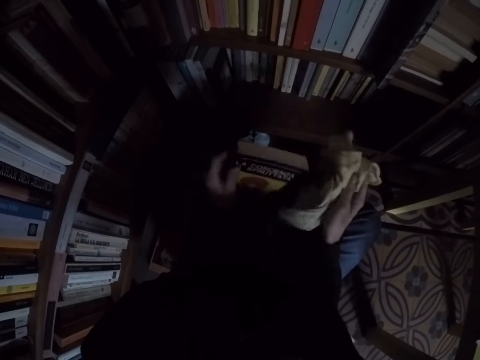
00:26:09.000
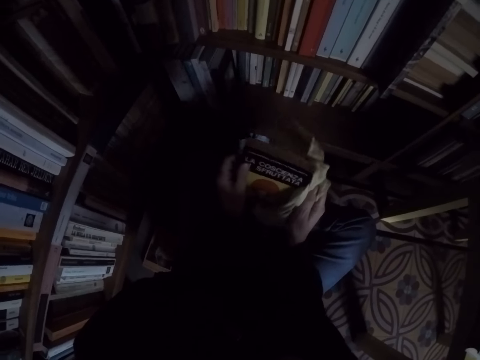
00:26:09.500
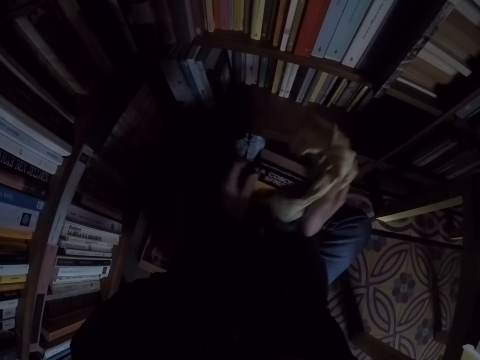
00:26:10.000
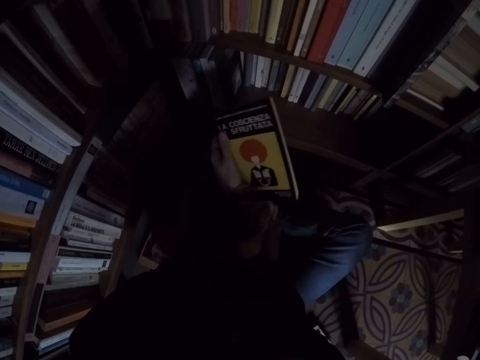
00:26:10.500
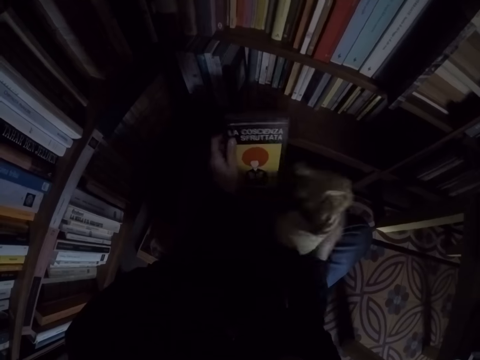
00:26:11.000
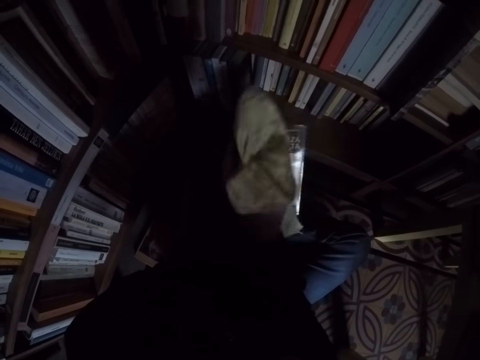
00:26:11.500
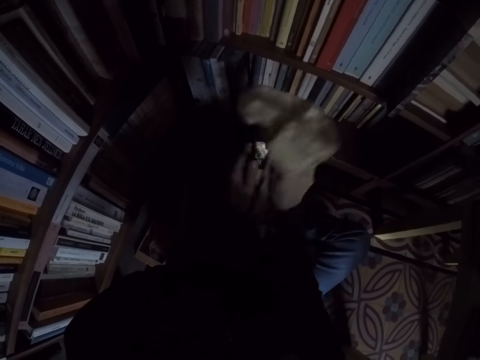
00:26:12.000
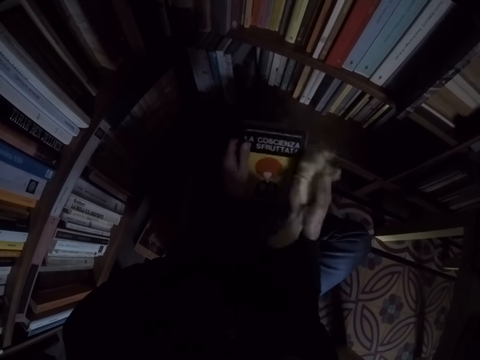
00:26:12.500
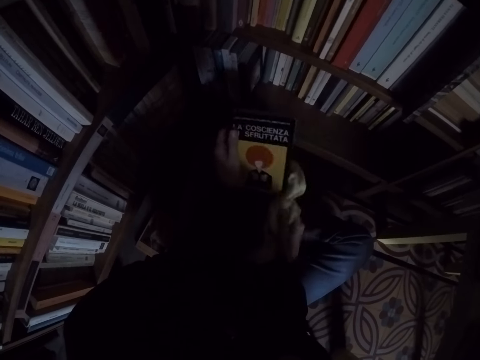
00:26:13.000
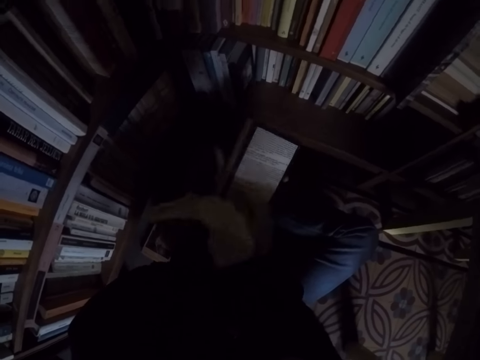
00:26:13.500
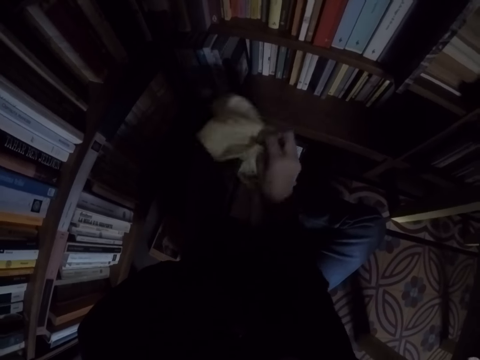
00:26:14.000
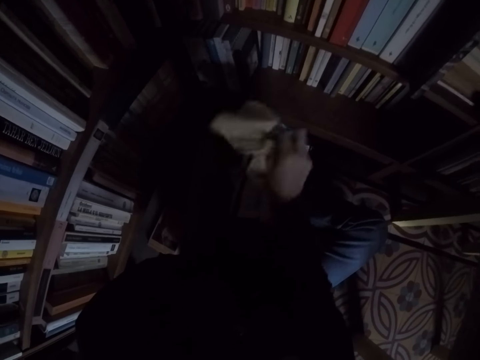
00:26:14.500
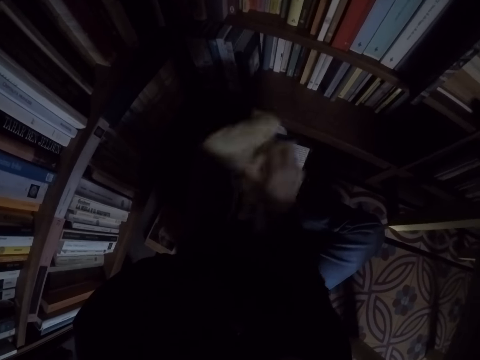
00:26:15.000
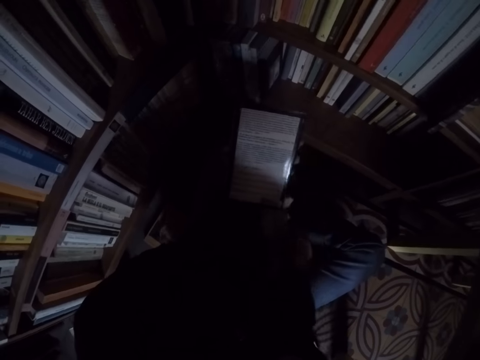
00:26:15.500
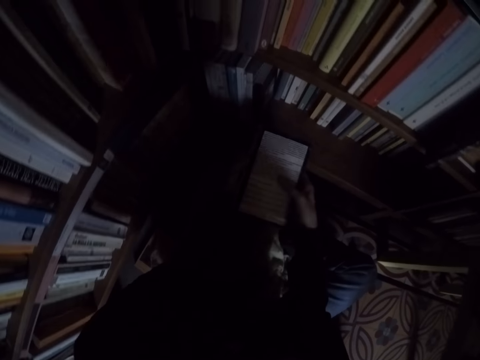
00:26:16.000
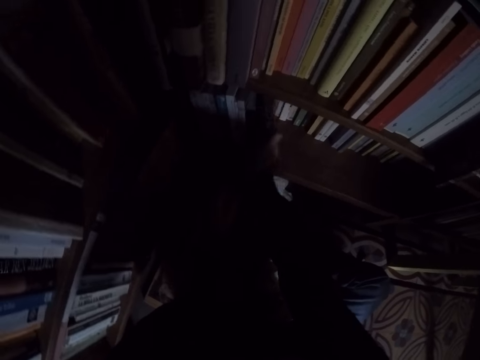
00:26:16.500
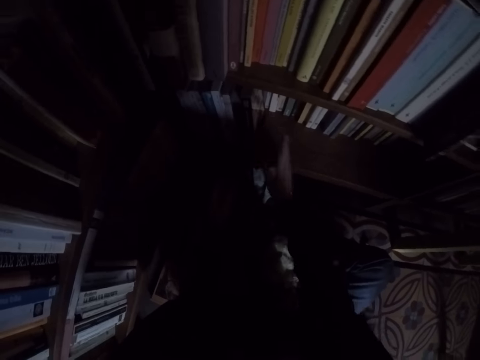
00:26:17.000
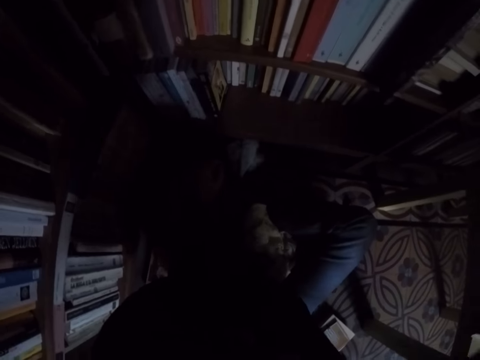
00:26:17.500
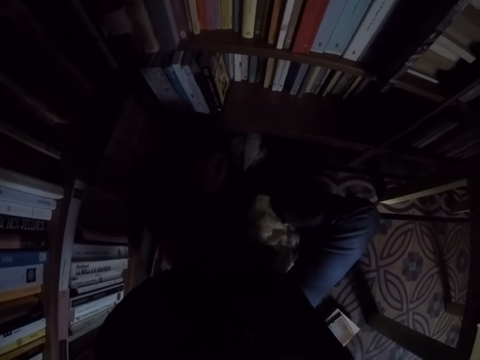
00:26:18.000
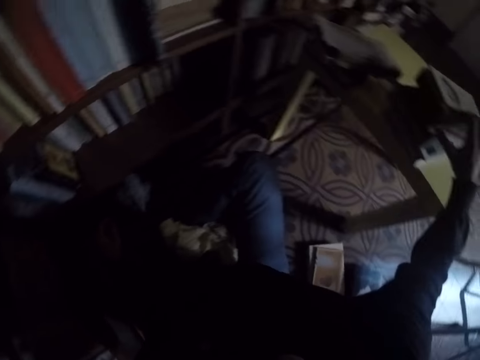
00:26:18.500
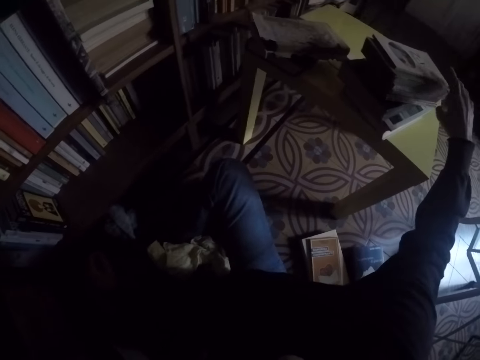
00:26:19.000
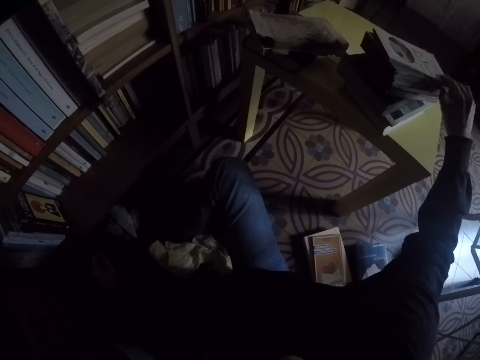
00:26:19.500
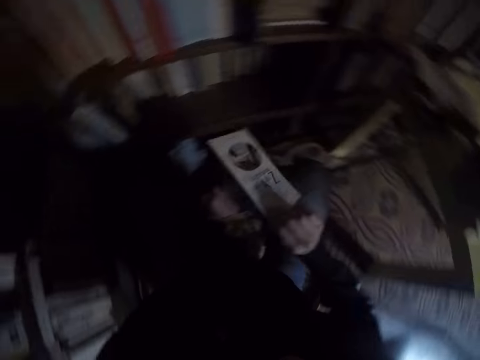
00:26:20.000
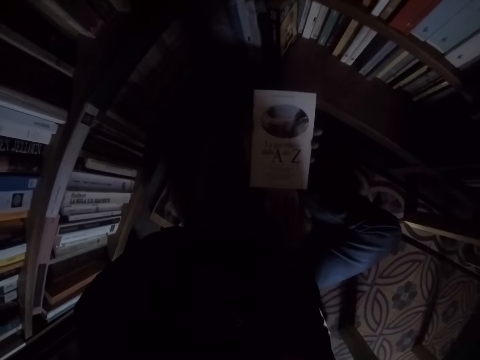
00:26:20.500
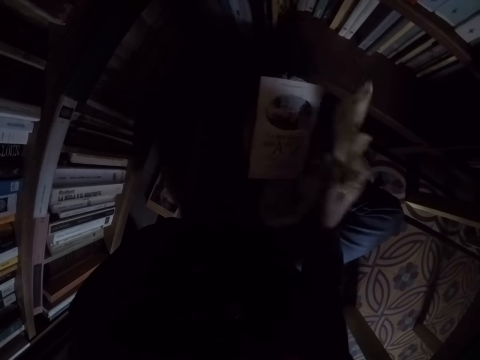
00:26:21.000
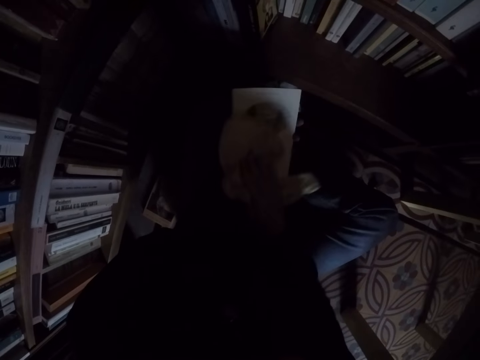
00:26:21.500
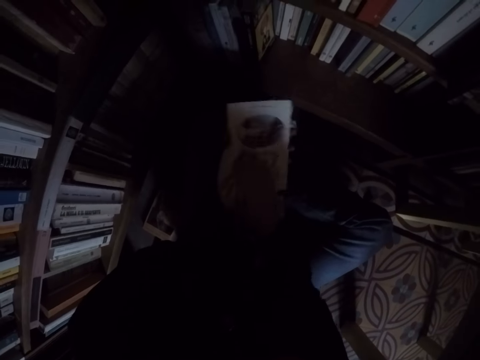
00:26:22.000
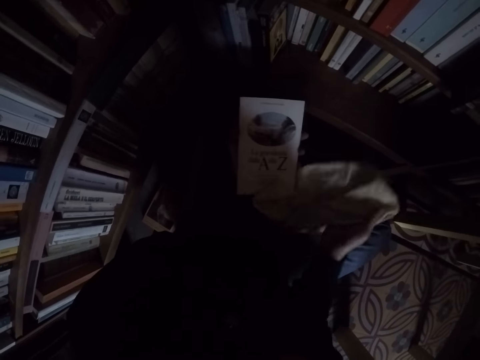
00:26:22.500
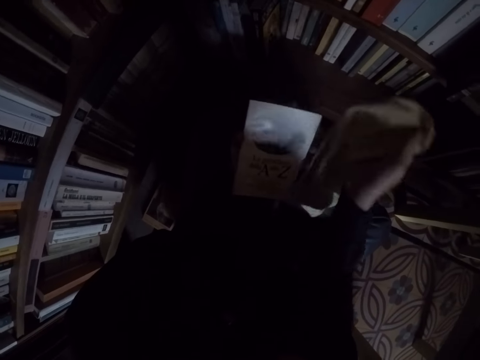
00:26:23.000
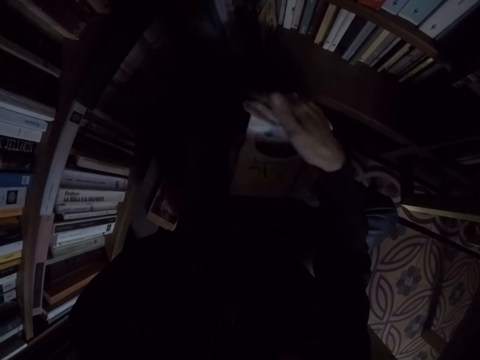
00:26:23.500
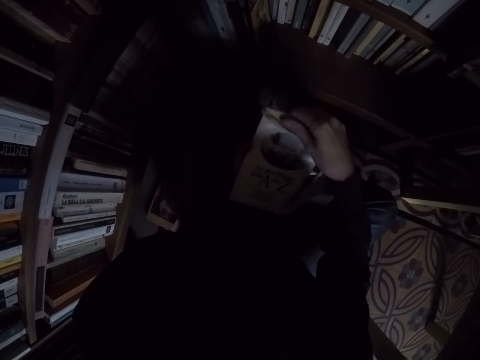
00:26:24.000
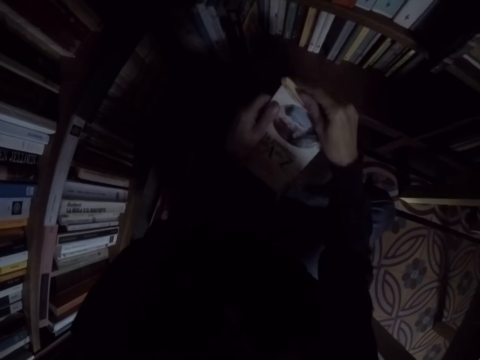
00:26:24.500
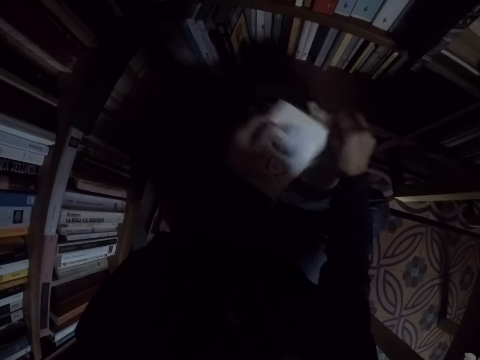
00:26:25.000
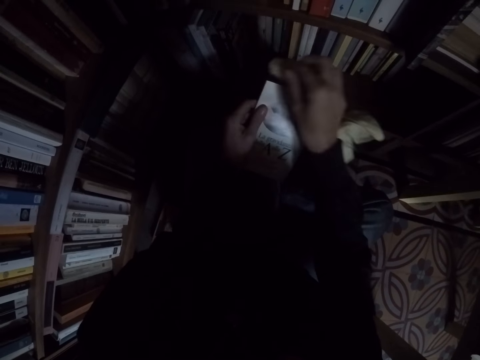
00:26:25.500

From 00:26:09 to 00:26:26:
The camera wearer drops the rag on his leg. He places the book in the bookshelf. He picks another book from the pile of books on the table. He picks the rag from his leg. He cleans the book with the rag.

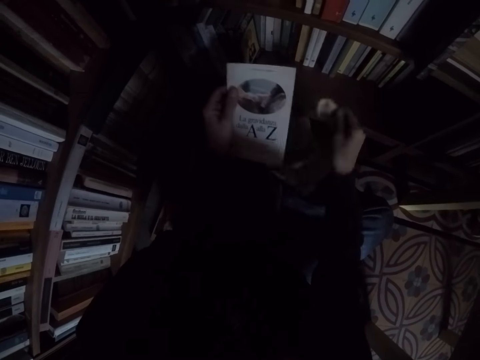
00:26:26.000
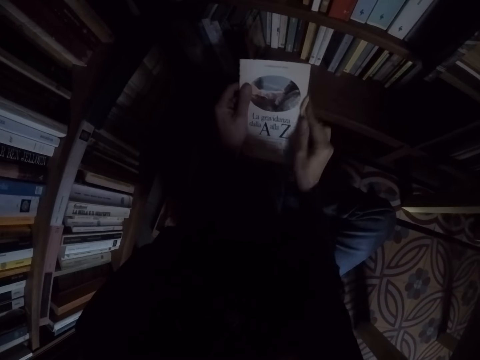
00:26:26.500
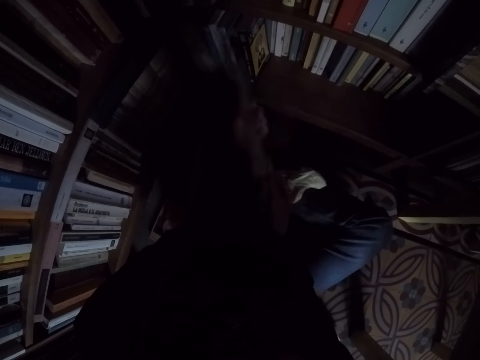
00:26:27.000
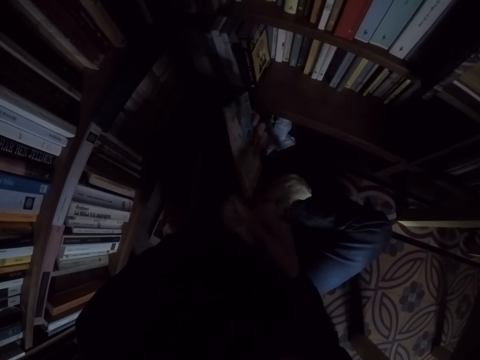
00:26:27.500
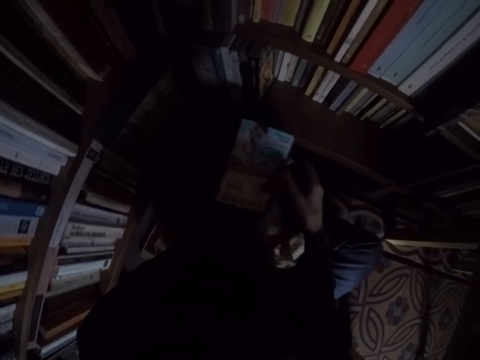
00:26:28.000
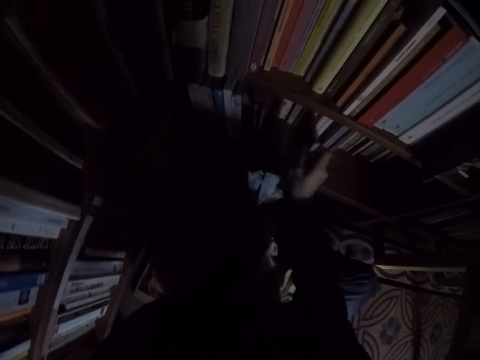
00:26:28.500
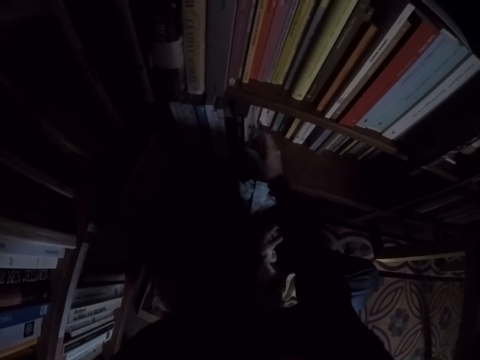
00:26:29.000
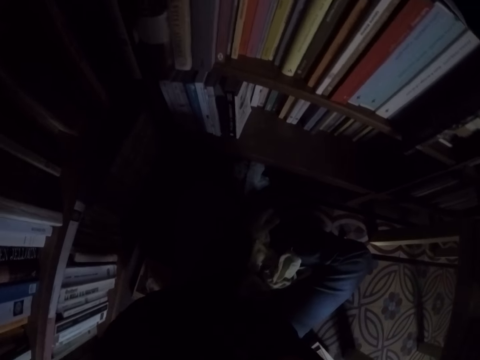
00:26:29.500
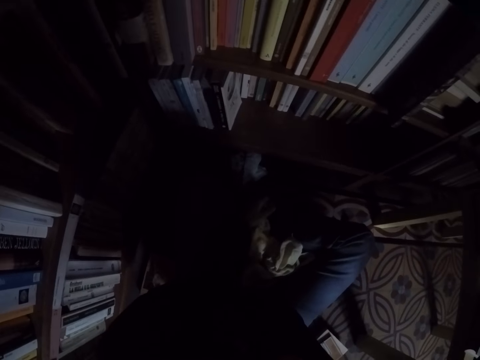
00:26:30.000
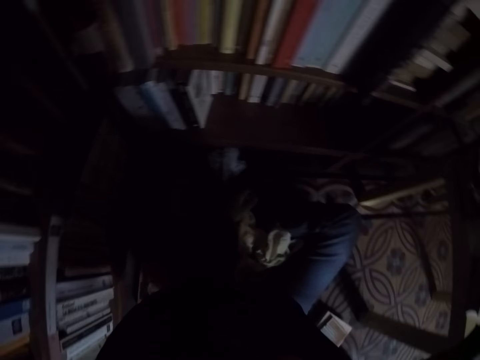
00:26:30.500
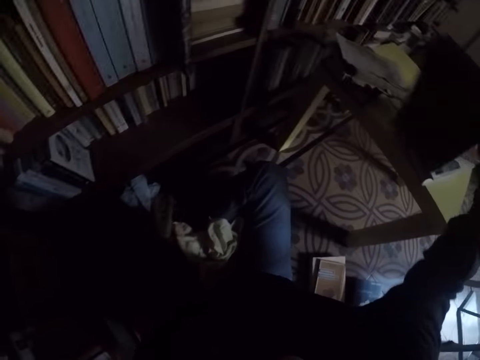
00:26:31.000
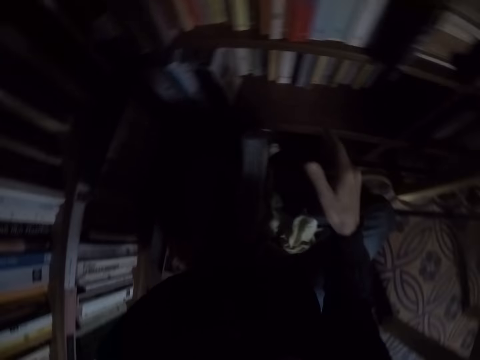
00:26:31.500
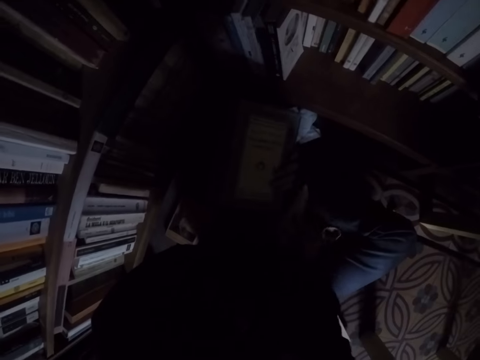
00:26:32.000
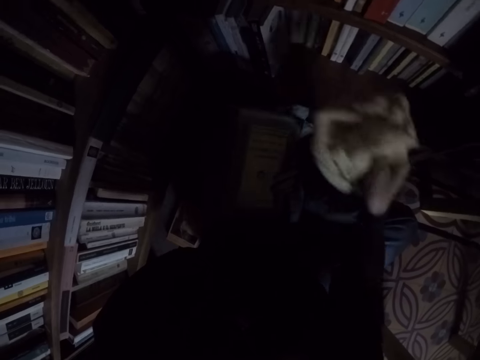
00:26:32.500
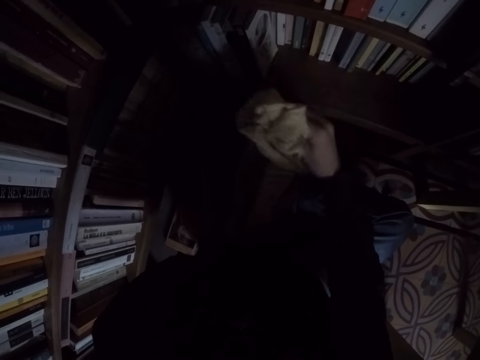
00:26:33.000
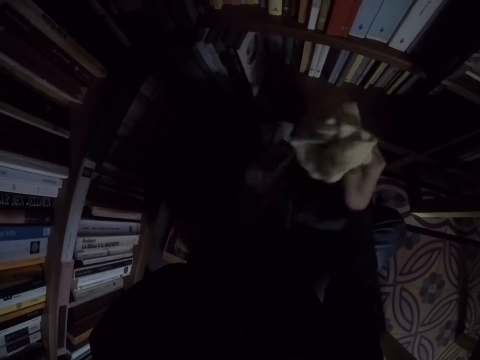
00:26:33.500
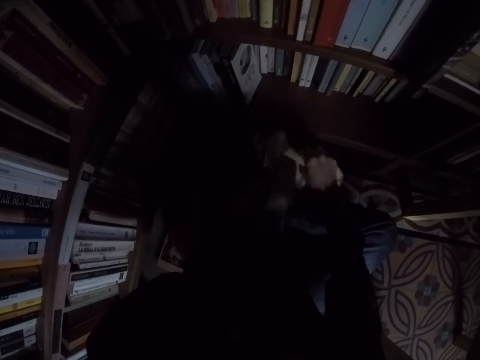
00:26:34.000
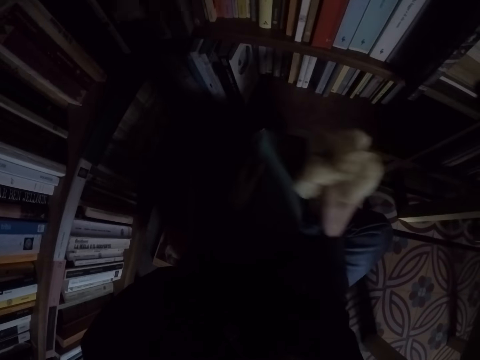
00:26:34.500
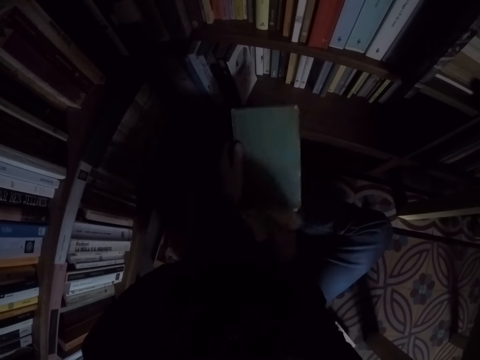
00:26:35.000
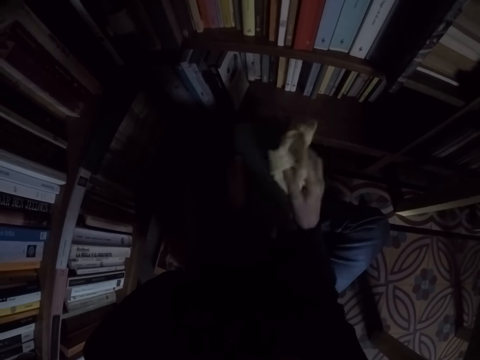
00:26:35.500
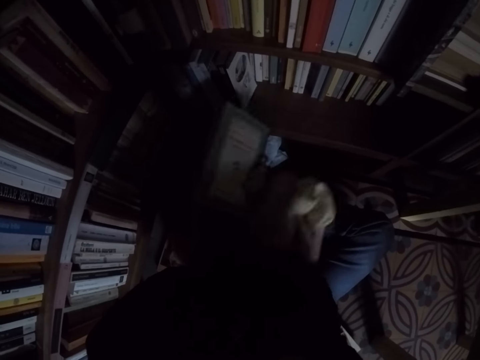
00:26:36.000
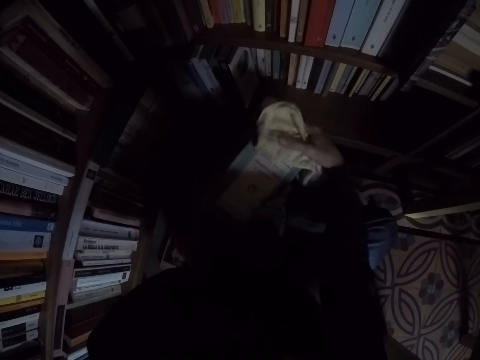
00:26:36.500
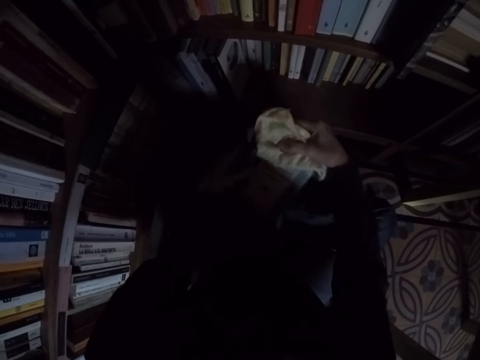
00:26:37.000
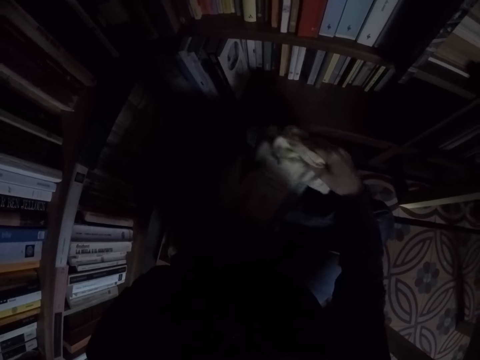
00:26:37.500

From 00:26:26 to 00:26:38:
The camera wearer drops the rag on his leg. He places the book in the bookshelf. He picks another book from the pile of books on the table. He picks the rag from his leg. He cleans the book with the rag.
